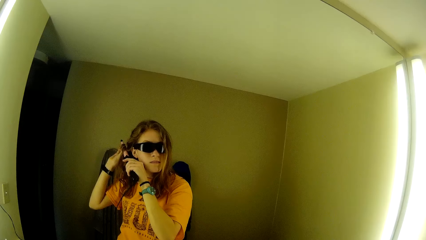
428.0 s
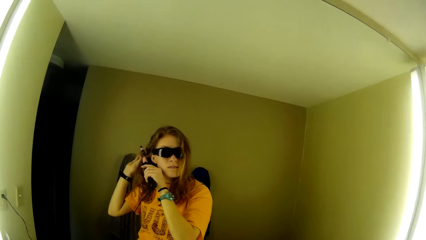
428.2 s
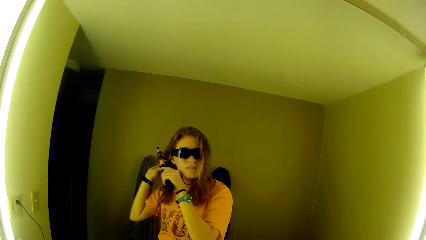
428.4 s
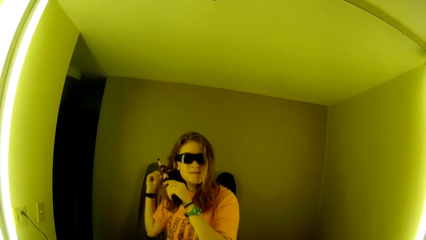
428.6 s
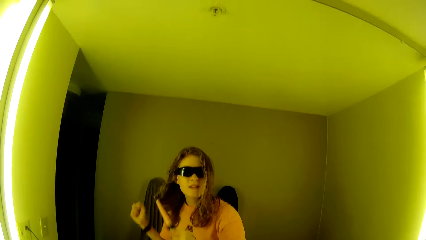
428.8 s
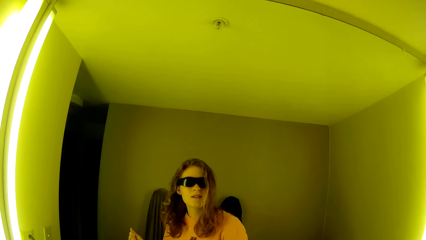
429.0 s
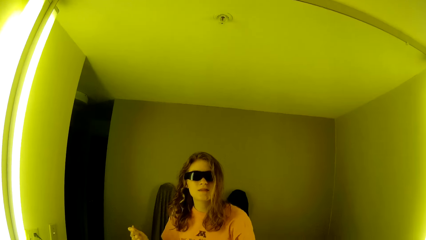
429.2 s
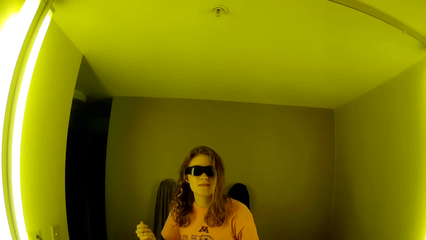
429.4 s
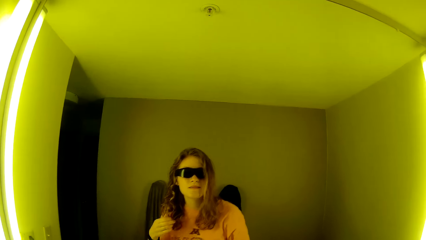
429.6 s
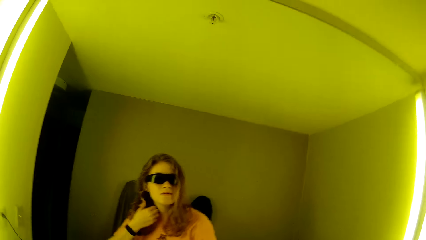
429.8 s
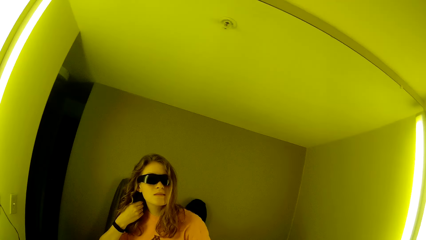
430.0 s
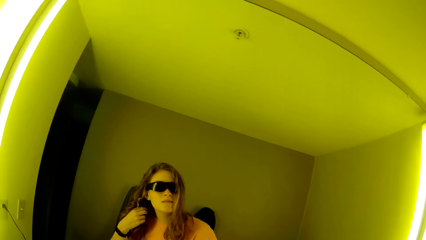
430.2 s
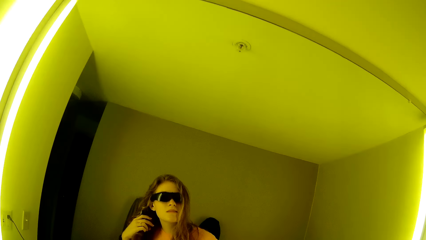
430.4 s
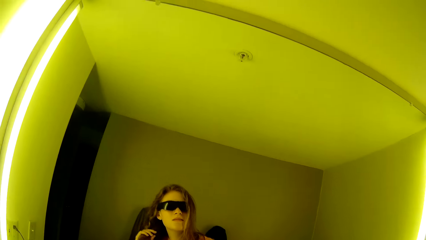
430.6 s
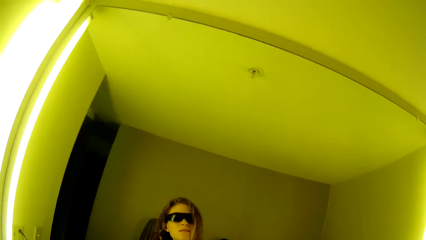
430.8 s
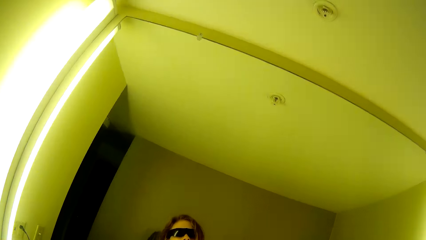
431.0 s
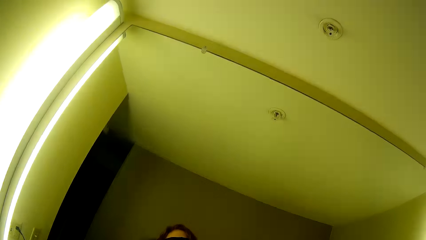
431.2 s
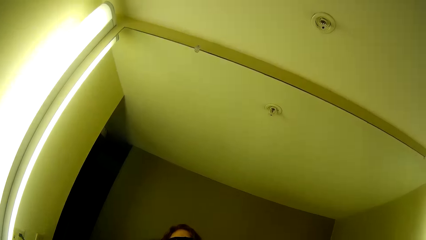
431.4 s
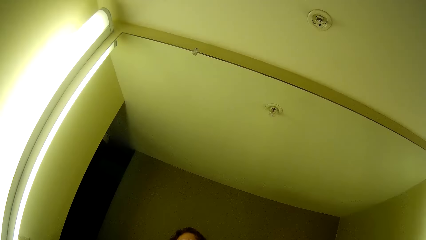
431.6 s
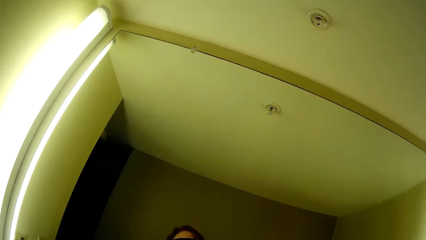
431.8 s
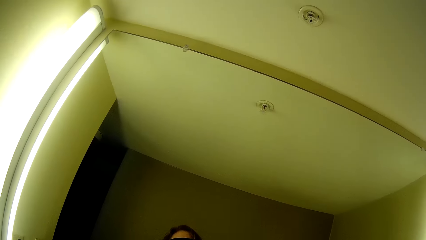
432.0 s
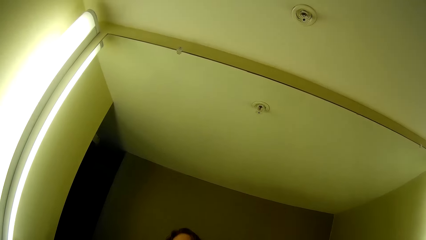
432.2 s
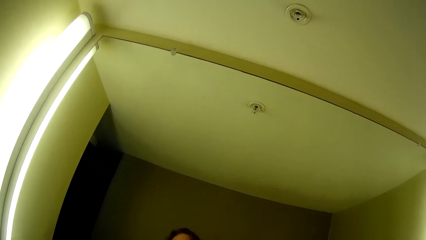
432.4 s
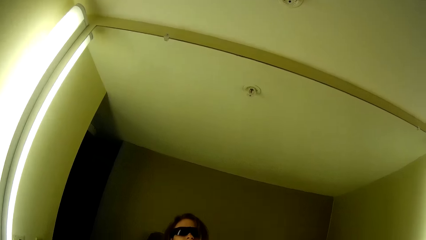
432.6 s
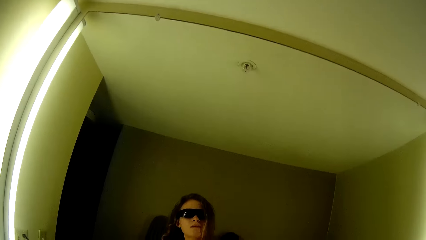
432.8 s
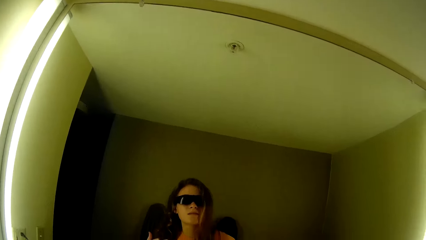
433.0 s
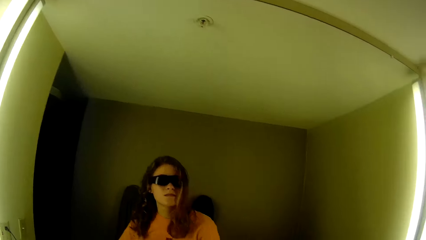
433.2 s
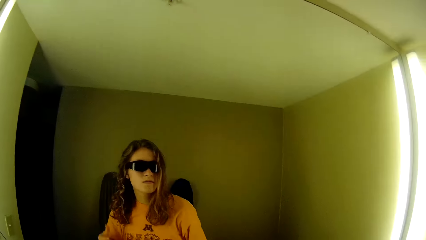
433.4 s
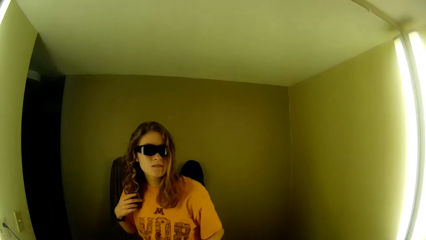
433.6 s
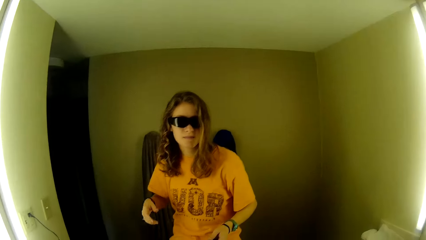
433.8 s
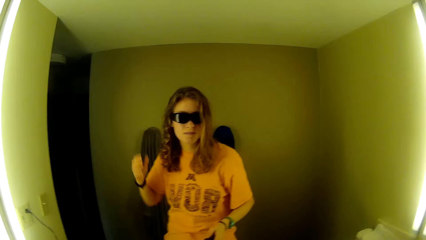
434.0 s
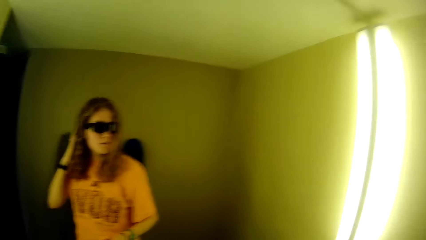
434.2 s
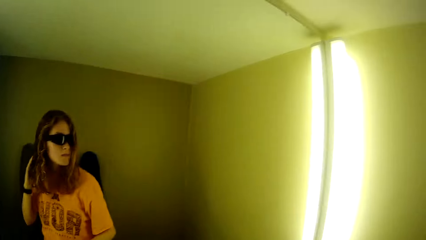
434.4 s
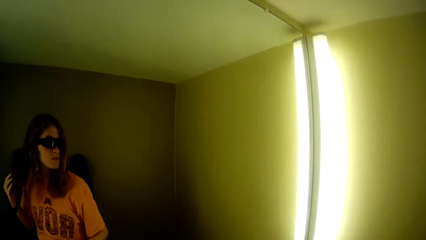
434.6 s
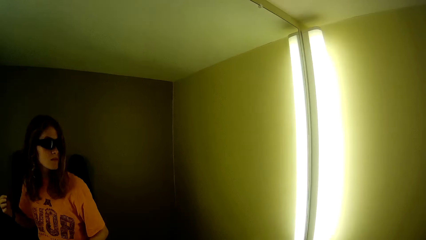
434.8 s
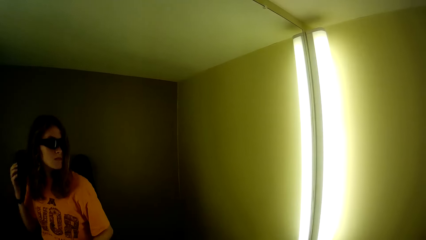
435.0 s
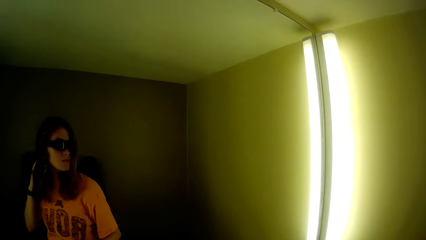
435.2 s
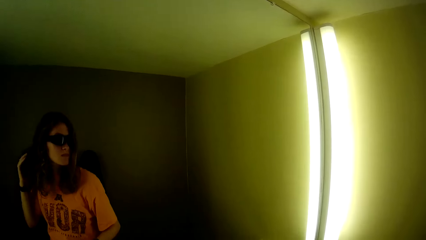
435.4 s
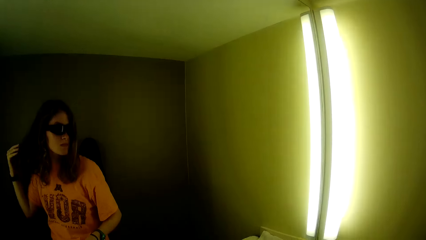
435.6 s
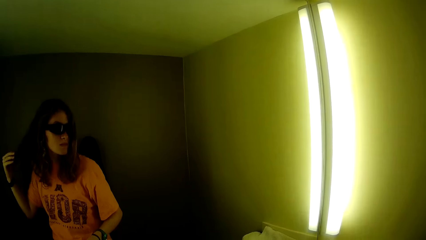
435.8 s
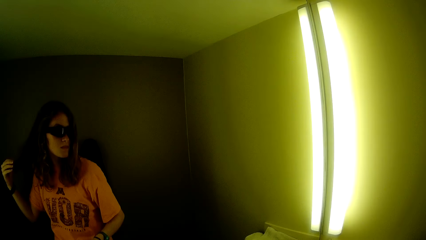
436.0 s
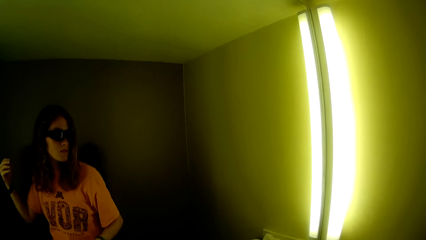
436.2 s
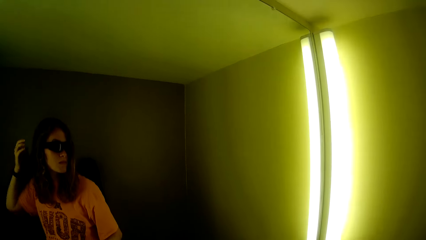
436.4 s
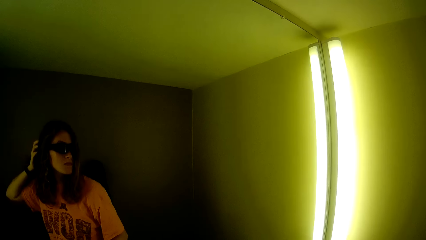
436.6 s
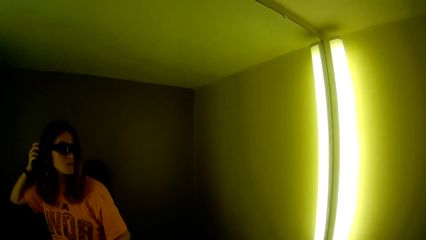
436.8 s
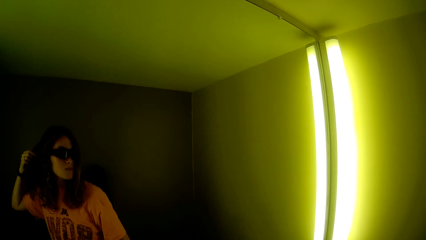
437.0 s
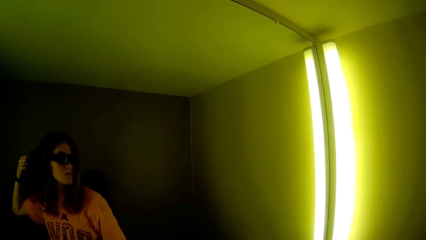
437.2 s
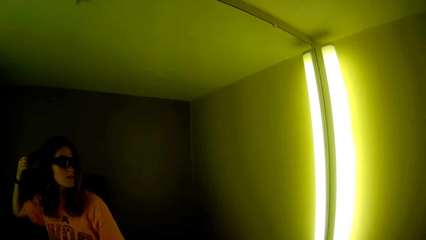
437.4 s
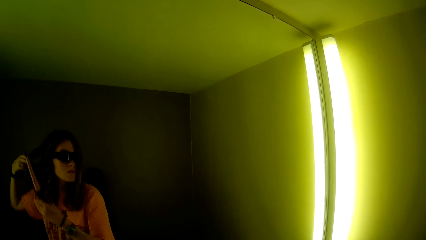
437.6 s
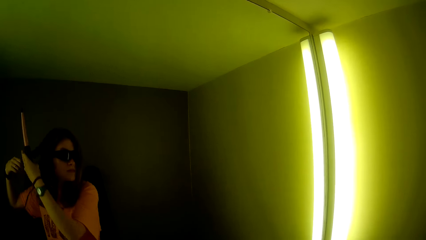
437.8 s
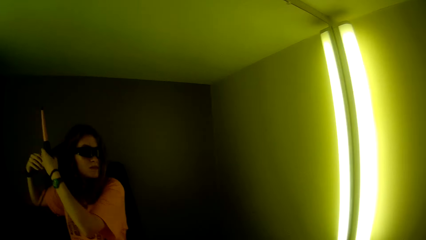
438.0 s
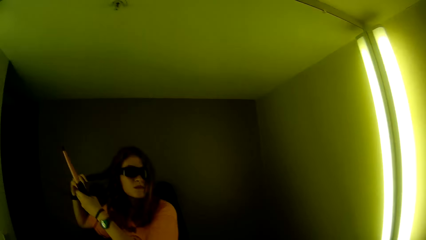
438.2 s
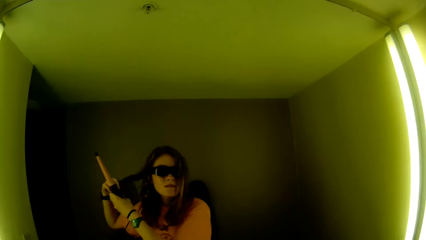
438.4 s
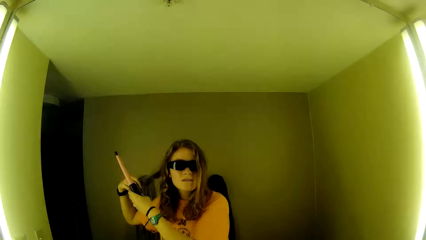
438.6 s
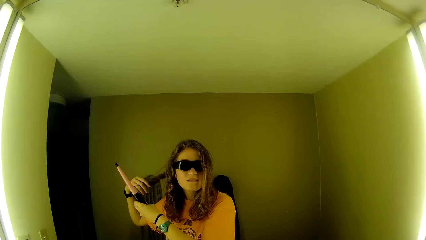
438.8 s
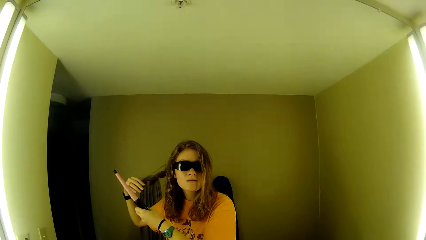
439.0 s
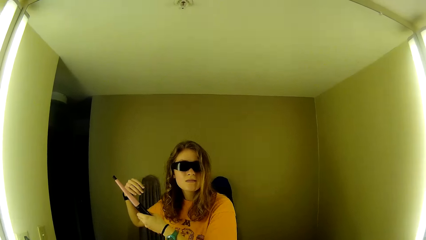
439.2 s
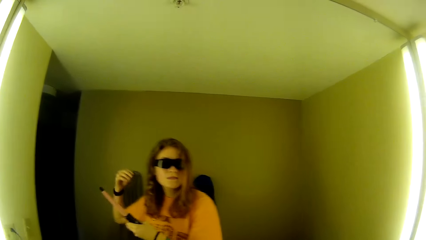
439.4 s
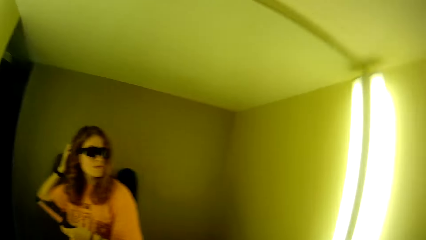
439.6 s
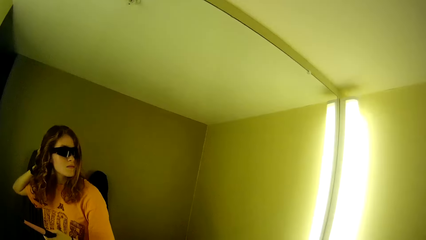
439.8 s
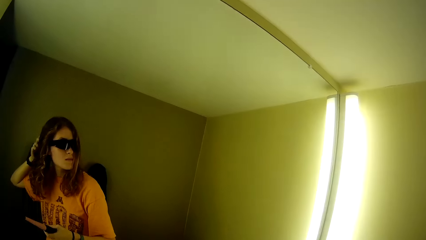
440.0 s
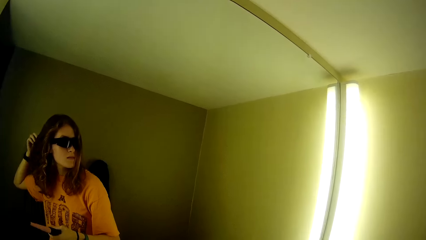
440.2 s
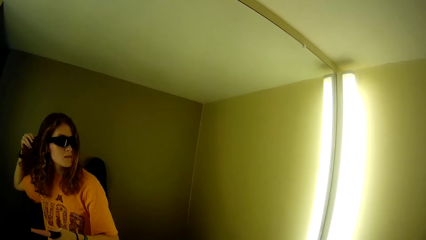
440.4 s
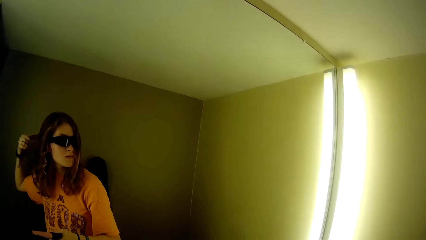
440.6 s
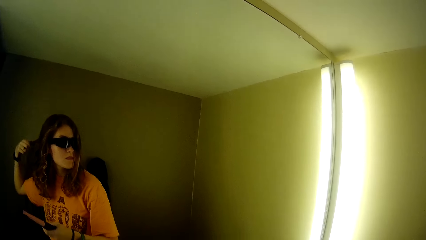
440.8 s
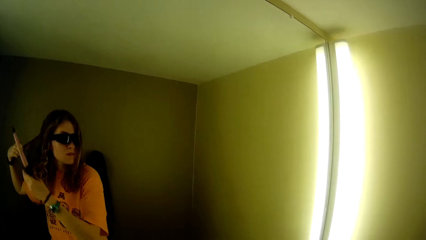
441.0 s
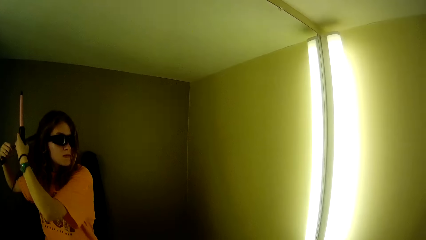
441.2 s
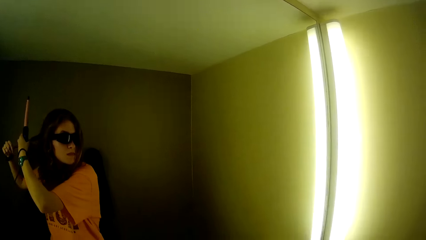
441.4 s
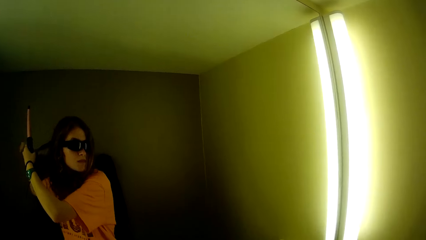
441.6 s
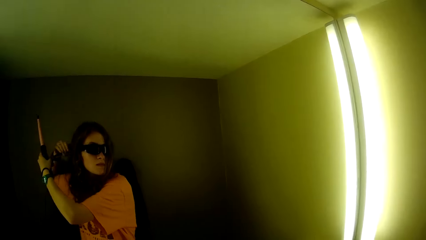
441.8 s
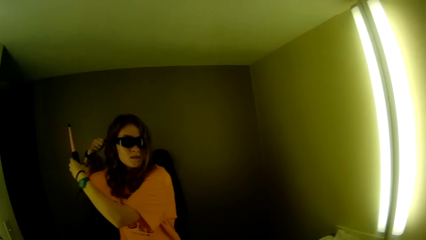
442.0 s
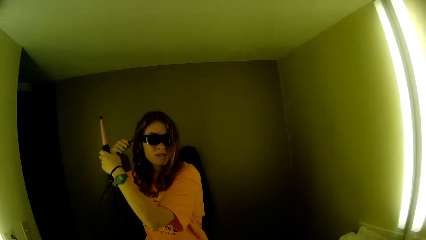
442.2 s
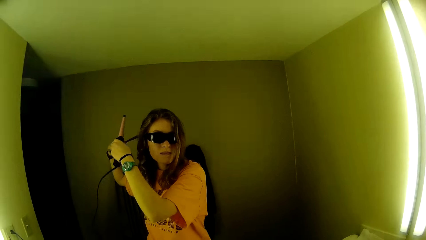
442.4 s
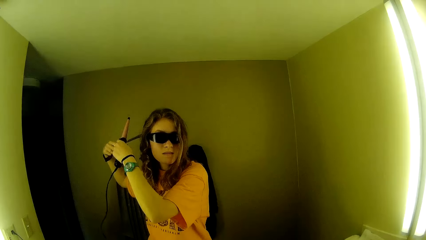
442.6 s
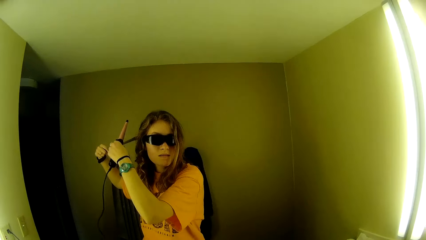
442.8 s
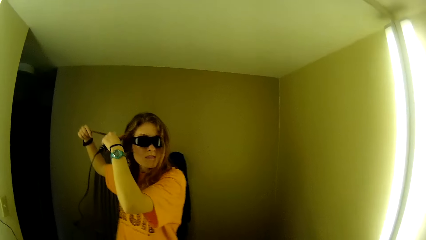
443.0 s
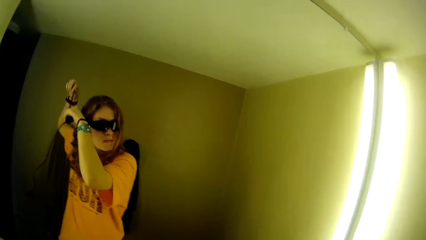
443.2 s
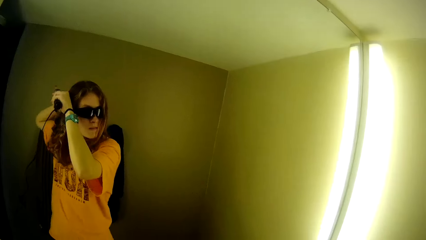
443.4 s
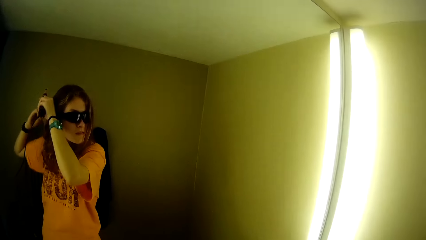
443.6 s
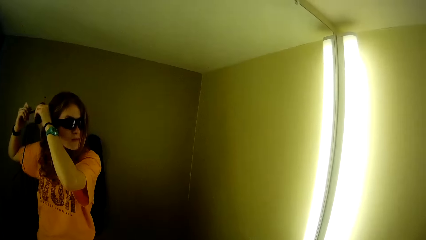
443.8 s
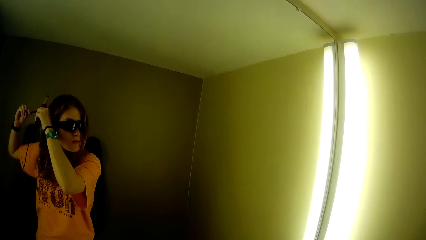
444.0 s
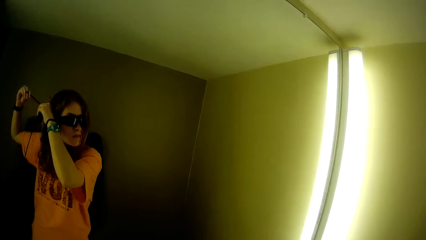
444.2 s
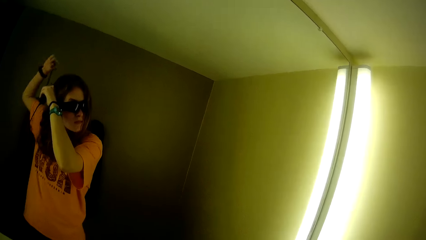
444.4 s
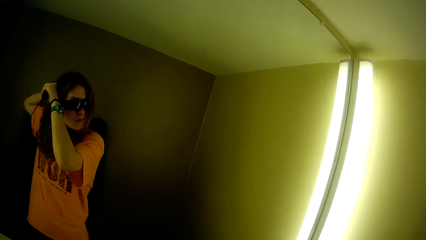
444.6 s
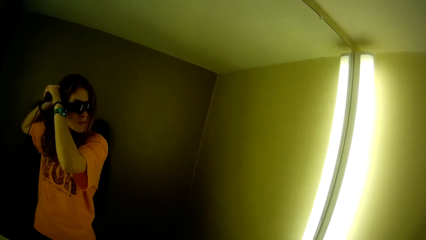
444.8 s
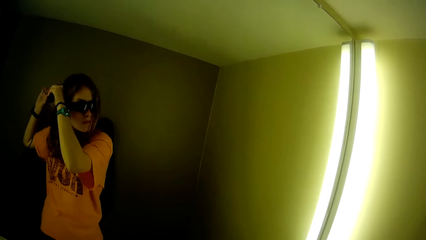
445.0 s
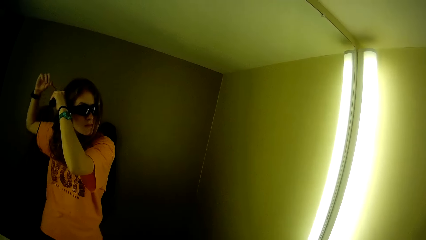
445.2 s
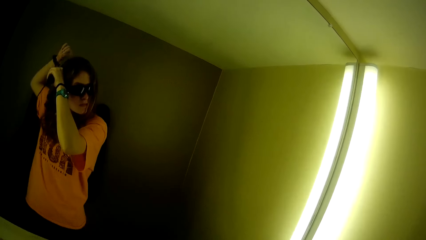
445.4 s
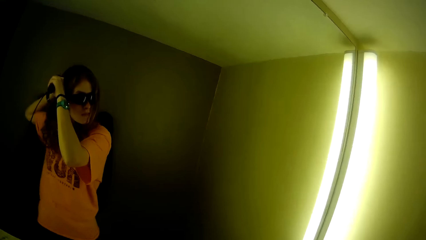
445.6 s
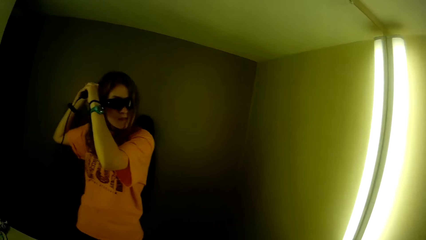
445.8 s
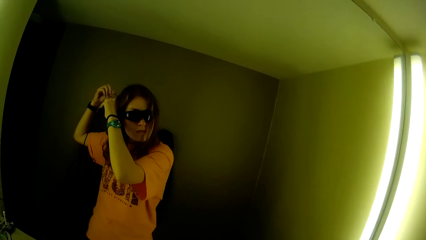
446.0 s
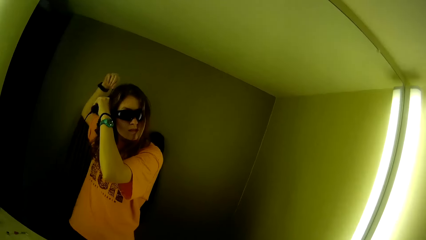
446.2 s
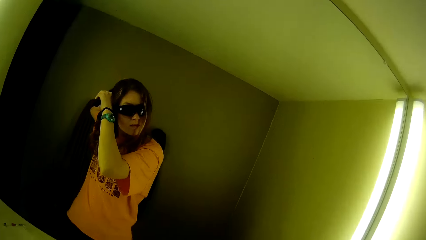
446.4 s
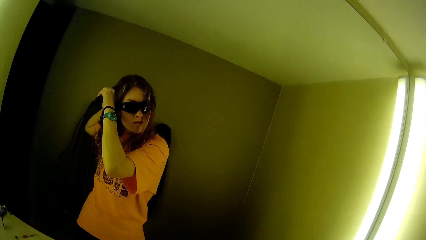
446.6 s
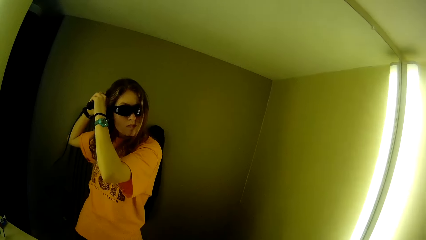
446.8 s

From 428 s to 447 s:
The camera wearer removes the airwrap from her hair. A woman looks at the mirror and holds her hair. Another woman rolls her fingers on the hair. The camera wearer curls her hair with the airwrap. The first woman rolls the hair on the hair straightener.
